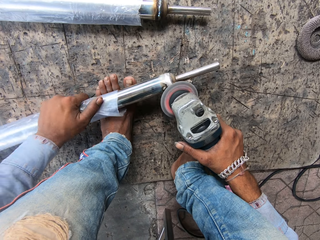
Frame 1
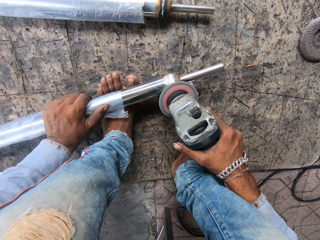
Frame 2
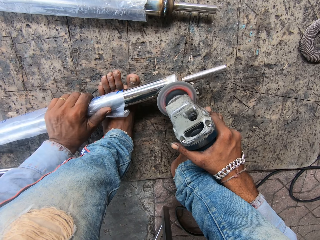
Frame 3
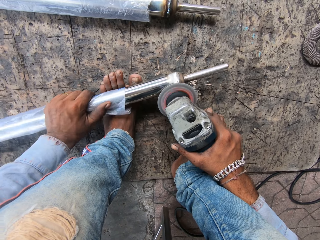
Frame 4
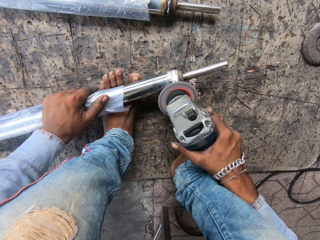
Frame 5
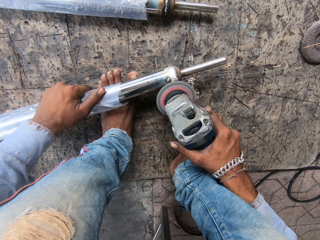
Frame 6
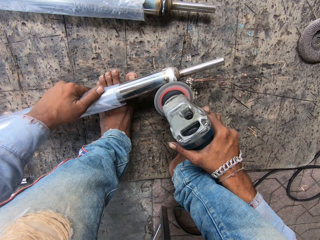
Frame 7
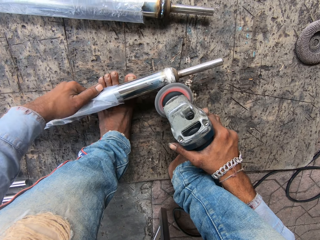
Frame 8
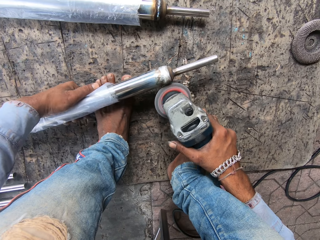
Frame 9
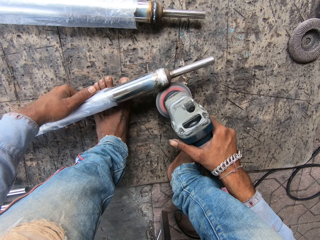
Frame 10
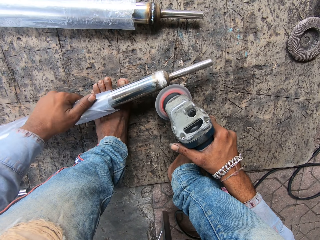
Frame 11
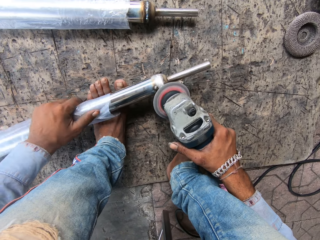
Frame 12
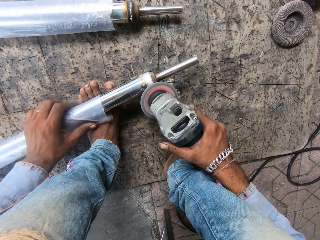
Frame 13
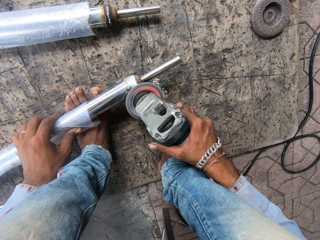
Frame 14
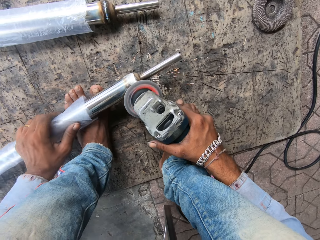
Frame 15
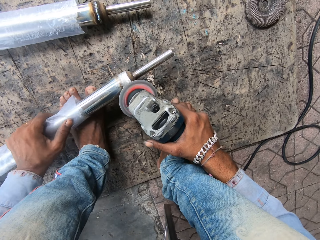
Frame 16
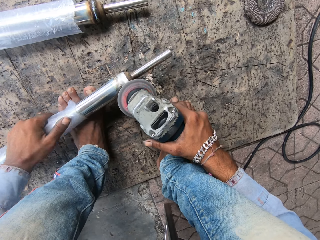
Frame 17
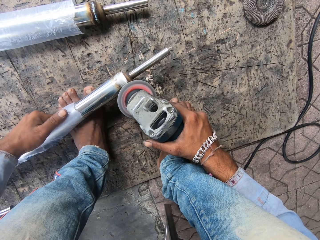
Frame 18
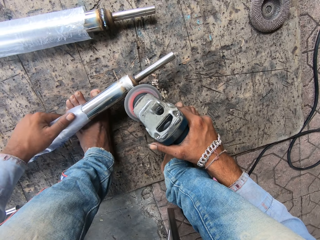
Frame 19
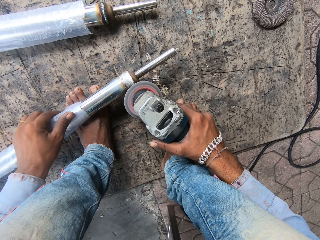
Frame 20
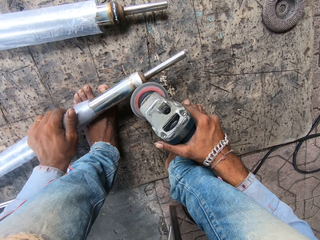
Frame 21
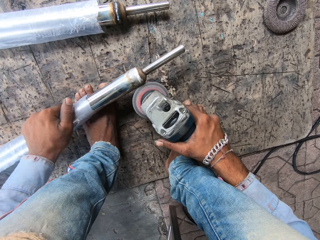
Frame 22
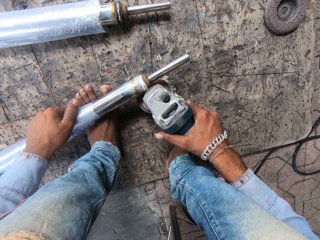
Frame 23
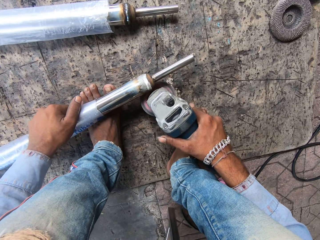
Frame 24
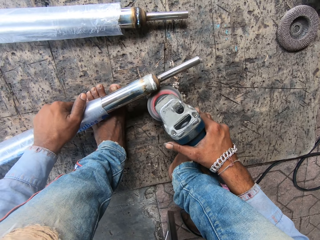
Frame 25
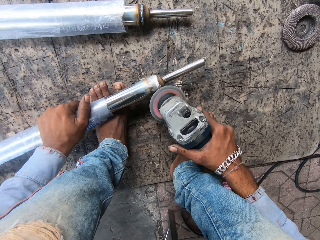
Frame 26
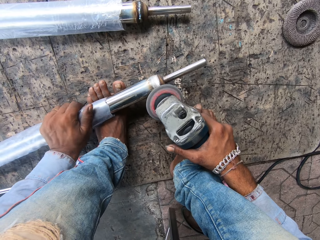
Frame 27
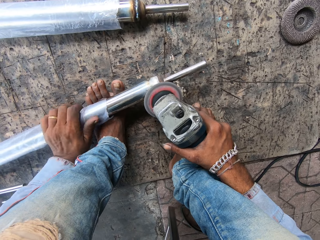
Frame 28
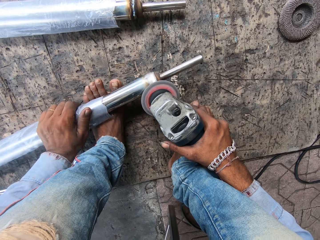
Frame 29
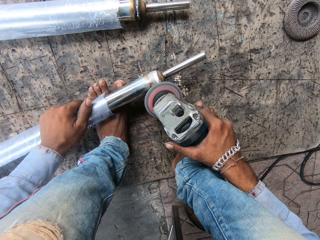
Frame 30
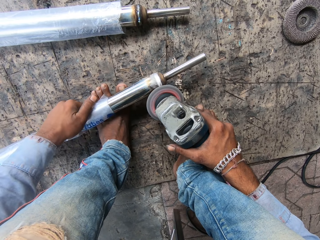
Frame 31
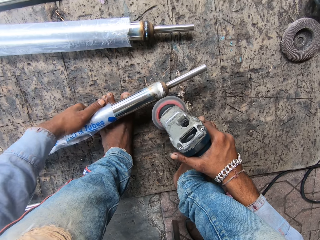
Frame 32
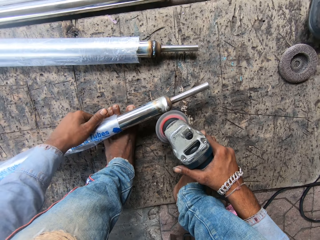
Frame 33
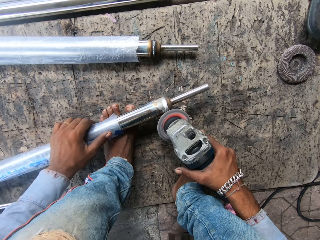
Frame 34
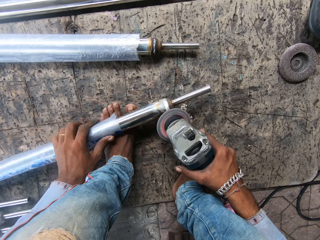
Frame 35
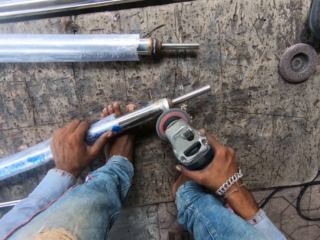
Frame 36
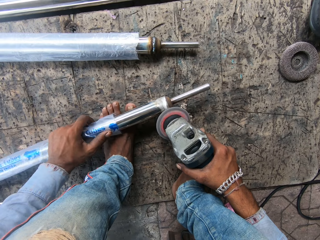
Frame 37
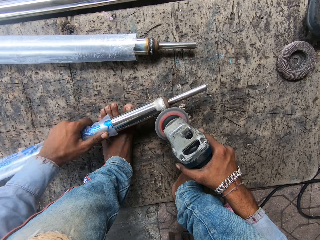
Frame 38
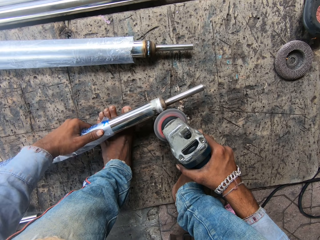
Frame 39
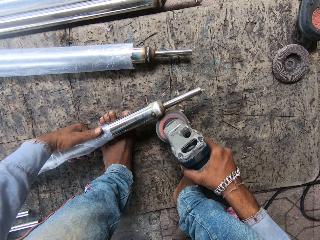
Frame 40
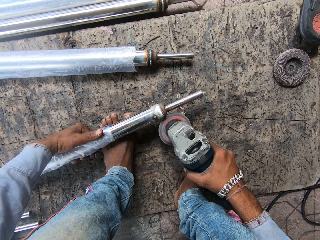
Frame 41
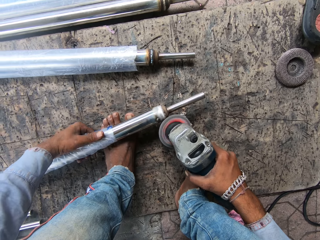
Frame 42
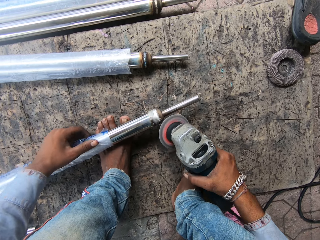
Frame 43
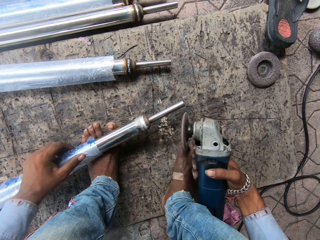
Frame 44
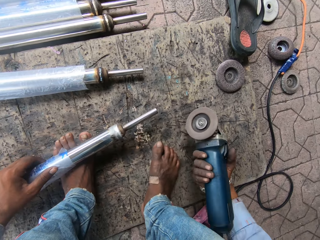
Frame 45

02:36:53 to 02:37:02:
The camera wearer moves the metal round and screws.

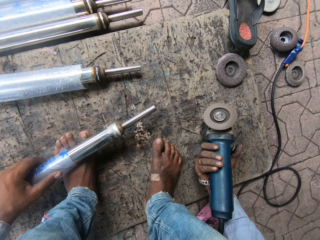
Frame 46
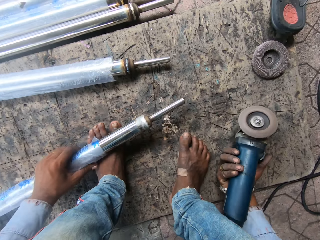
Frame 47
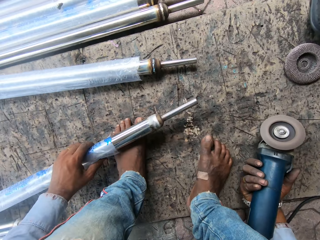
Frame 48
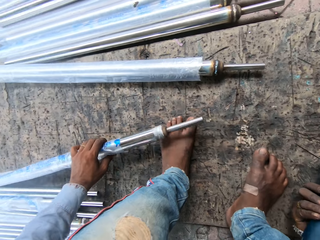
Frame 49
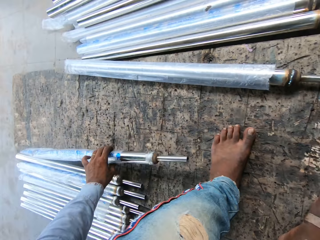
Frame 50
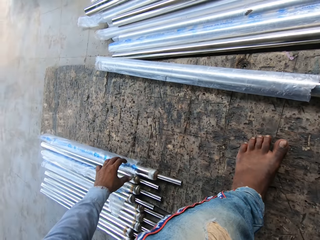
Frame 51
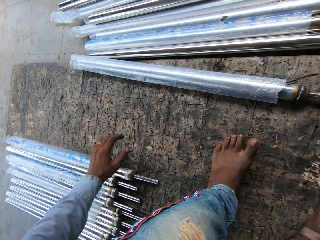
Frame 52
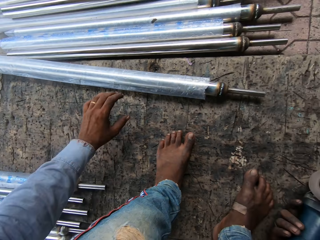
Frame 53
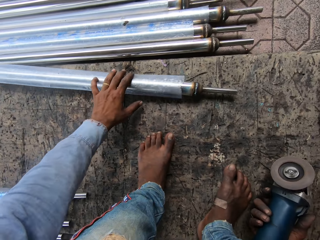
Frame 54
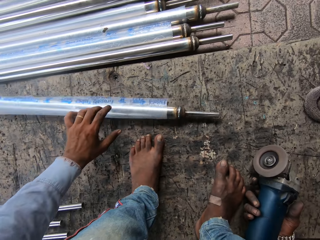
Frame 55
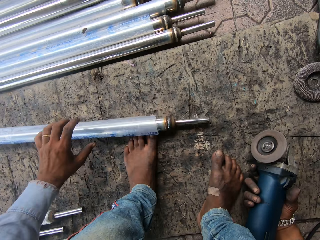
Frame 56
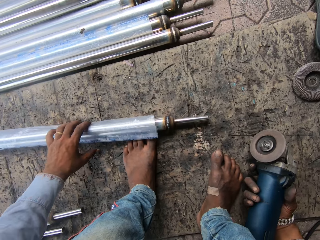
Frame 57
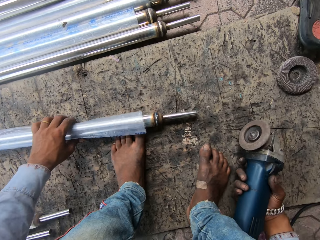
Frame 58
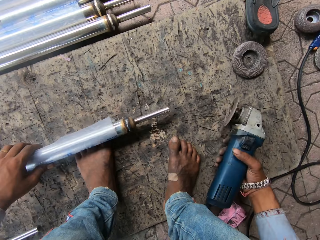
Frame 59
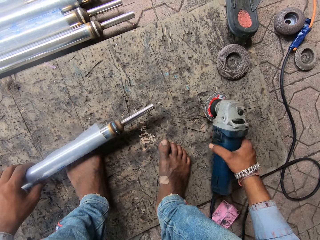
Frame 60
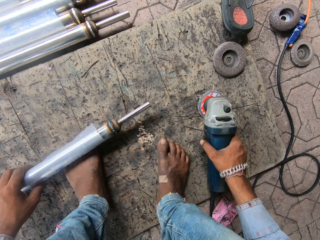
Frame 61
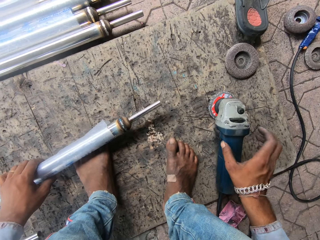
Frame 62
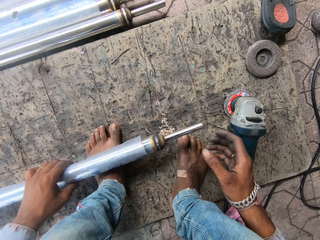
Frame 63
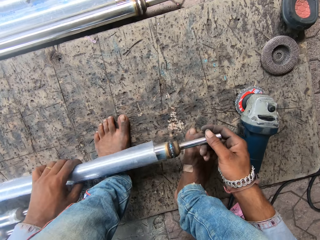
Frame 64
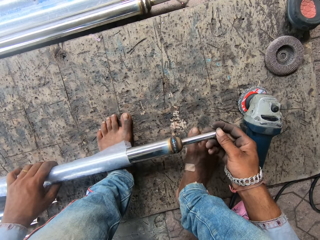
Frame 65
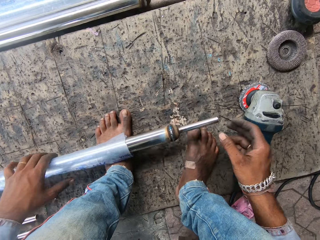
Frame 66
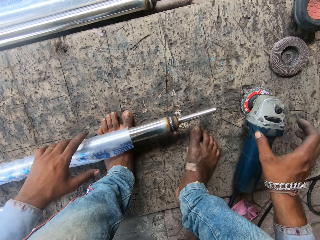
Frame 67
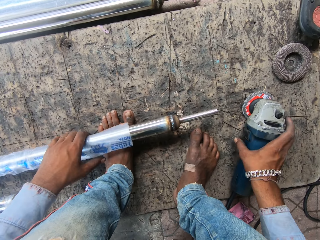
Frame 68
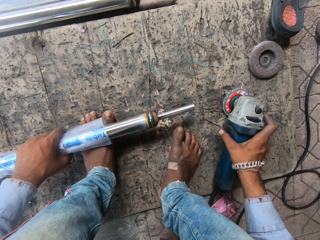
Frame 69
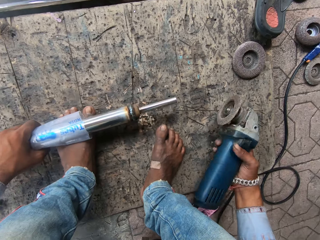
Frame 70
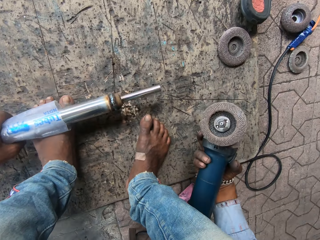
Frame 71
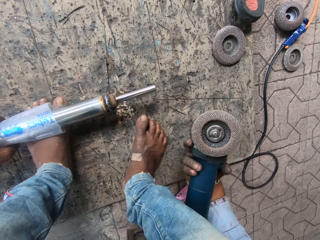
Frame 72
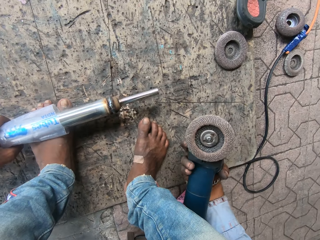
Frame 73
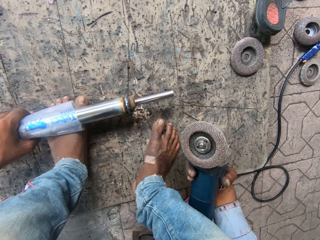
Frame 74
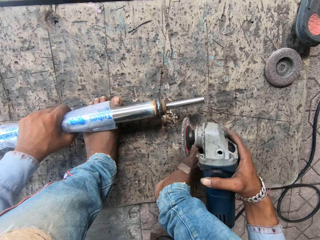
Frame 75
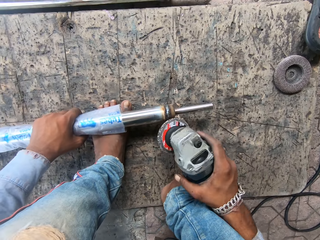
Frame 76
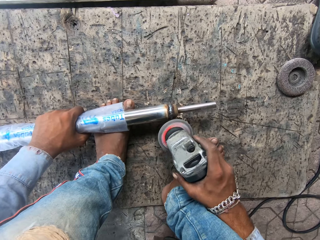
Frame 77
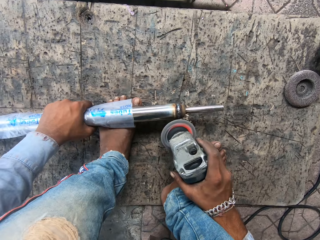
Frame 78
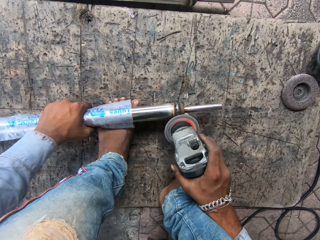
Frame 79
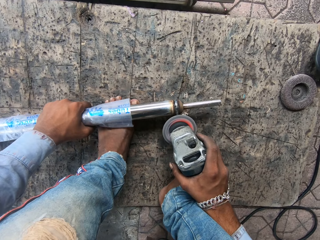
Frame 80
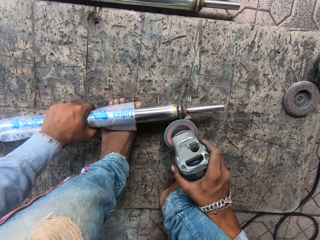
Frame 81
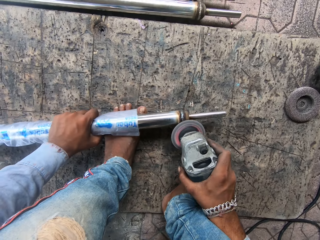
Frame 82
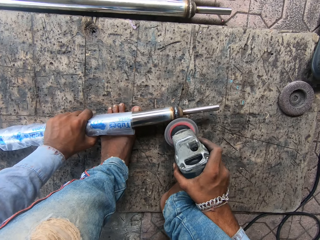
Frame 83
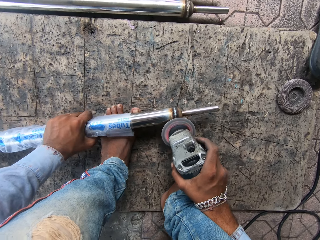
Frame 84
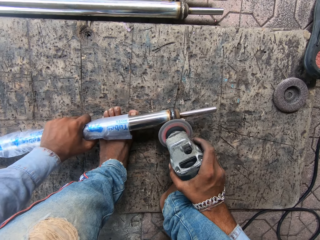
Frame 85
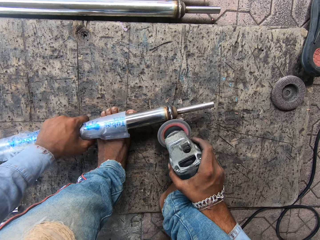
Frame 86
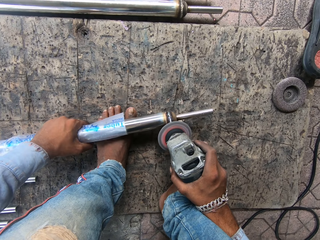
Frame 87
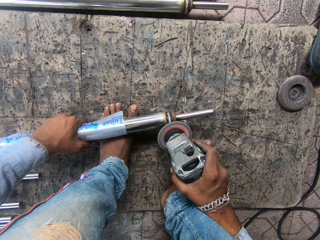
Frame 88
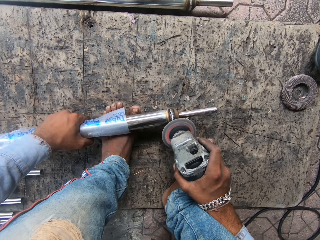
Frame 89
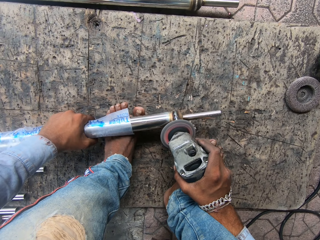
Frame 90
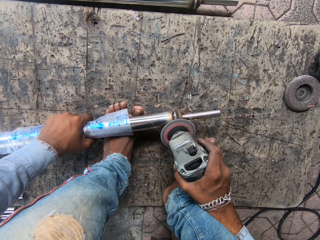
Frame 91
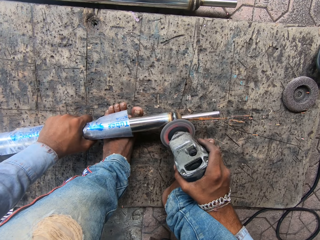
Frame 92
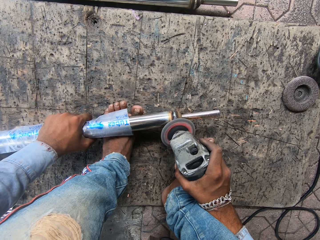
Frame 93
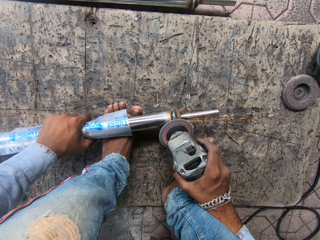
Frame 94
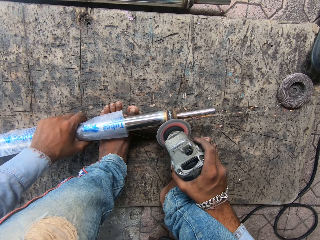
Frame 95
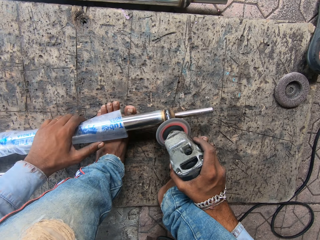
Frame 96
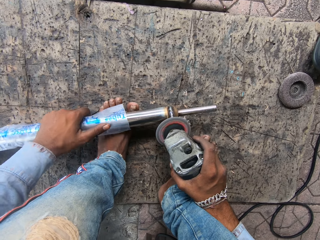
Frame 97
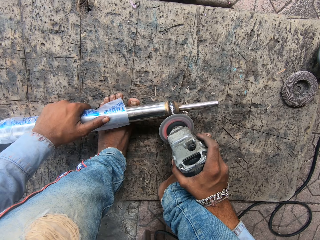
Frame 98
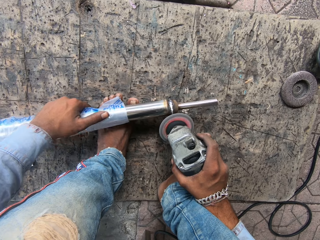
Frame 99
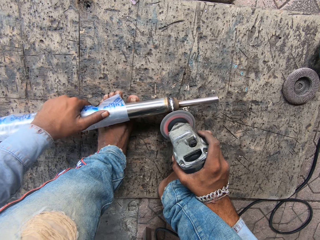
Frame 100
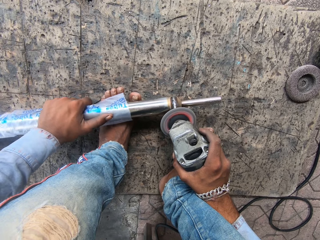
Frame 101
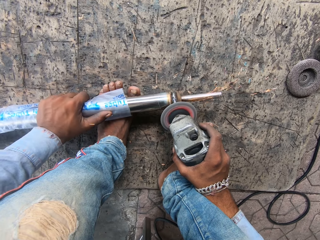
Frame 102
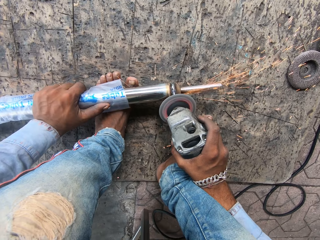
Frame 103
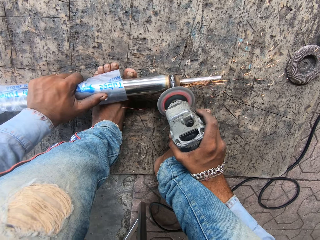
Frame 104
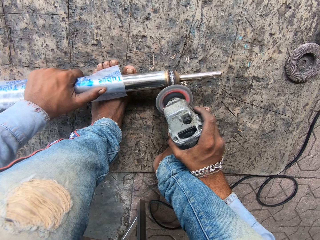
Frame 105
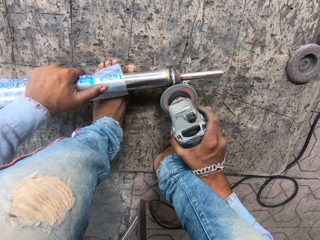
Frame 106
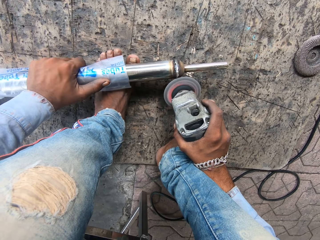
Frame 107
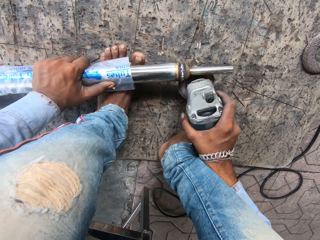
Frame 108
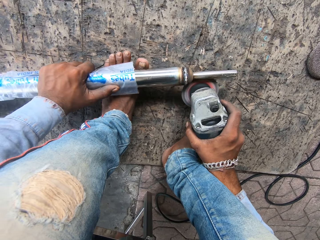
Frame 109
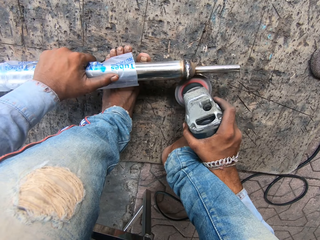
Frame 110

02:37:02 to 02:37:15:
The camera wearer puts the welding gun down. They move the metal, roll the metal, and put the metal aside. They put the welding gun down. They lift the metal, adjust the metal, and put the metal down. They pick the welding machine, weld the metal, and screw the metal.
